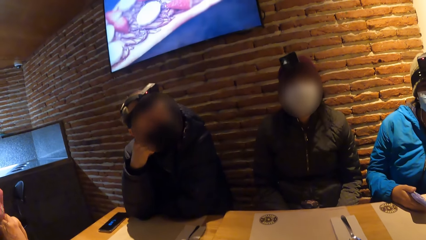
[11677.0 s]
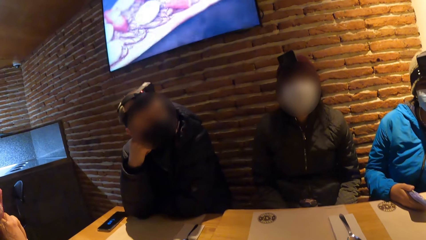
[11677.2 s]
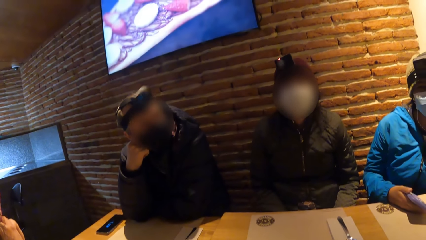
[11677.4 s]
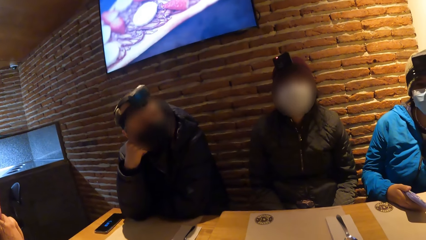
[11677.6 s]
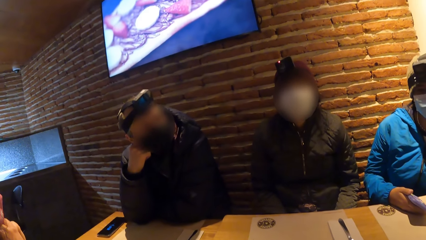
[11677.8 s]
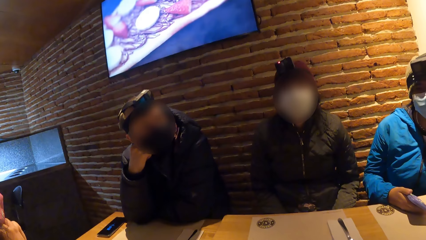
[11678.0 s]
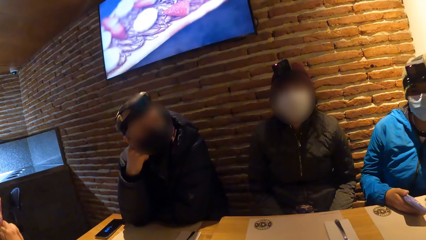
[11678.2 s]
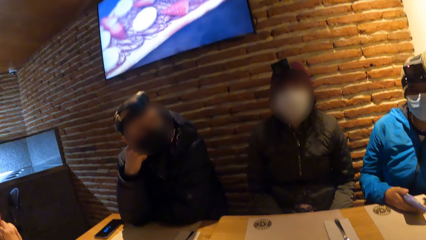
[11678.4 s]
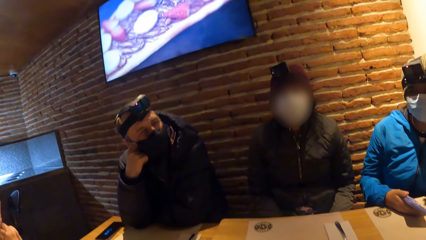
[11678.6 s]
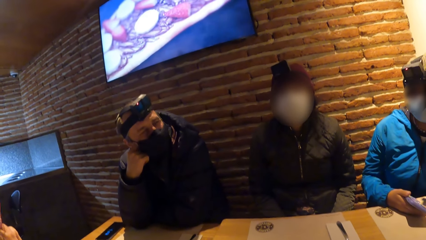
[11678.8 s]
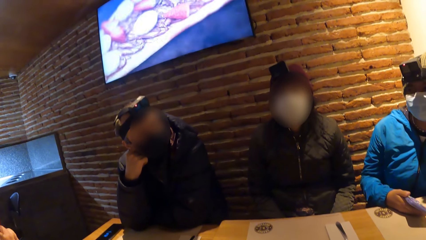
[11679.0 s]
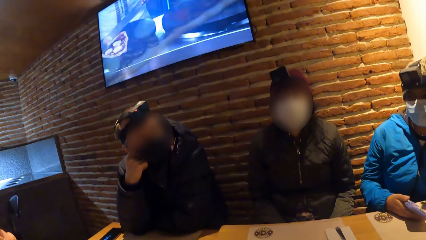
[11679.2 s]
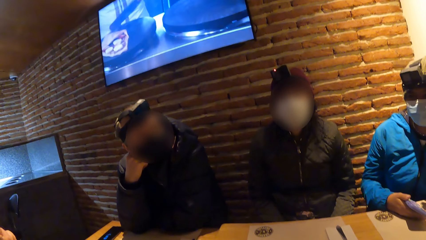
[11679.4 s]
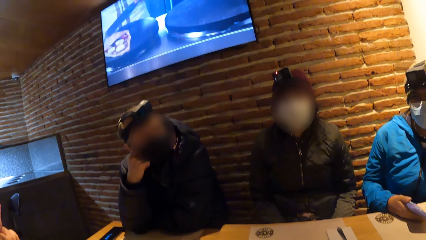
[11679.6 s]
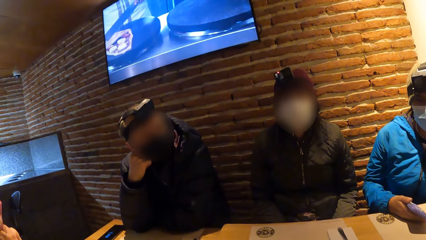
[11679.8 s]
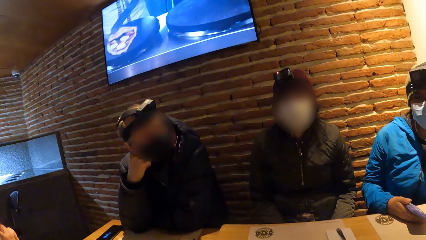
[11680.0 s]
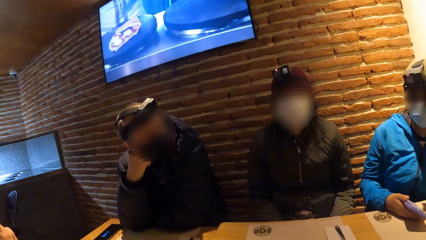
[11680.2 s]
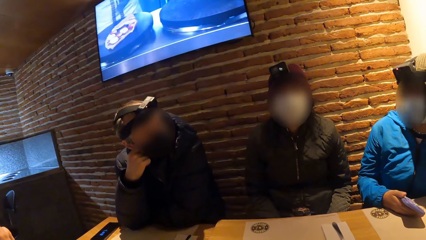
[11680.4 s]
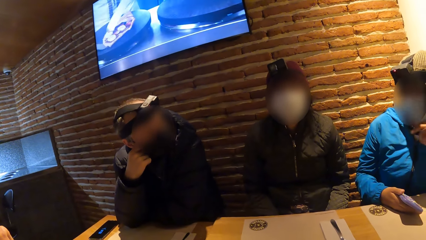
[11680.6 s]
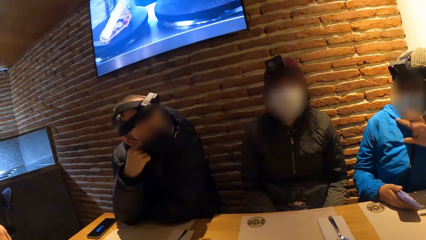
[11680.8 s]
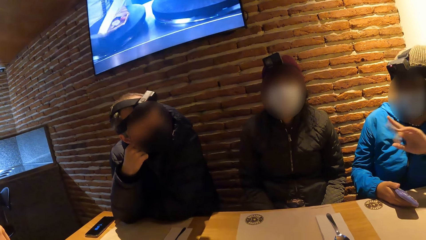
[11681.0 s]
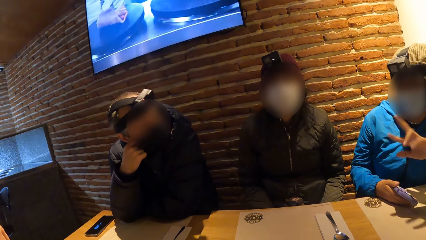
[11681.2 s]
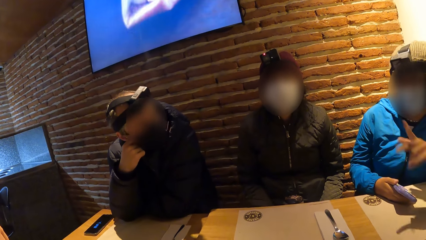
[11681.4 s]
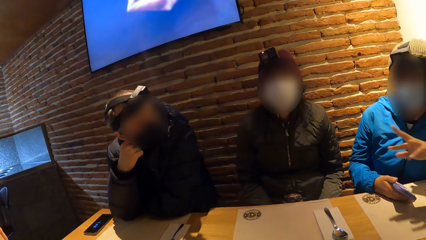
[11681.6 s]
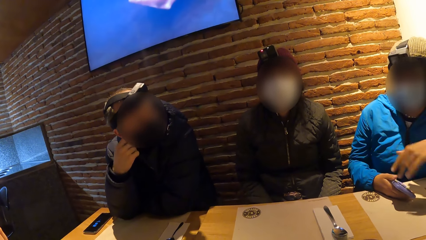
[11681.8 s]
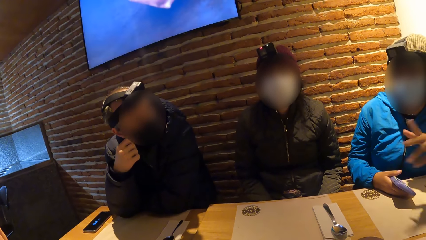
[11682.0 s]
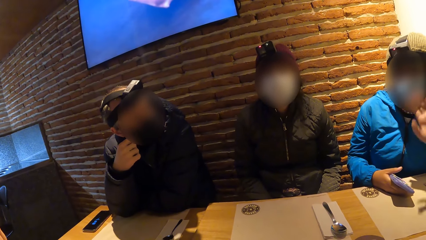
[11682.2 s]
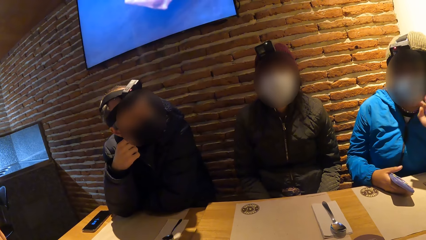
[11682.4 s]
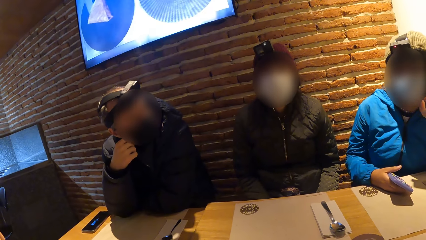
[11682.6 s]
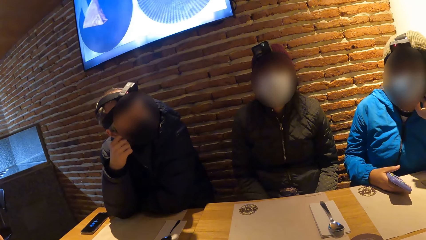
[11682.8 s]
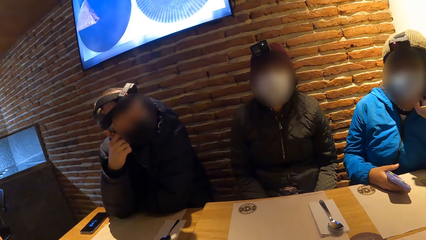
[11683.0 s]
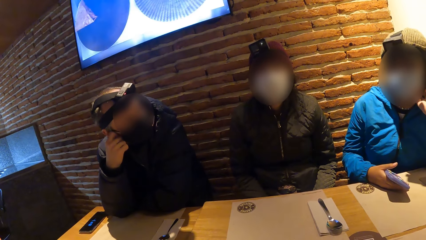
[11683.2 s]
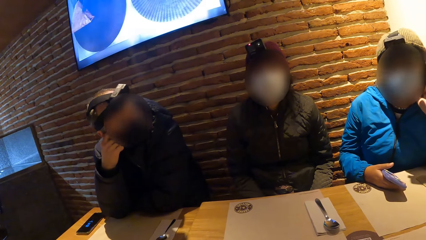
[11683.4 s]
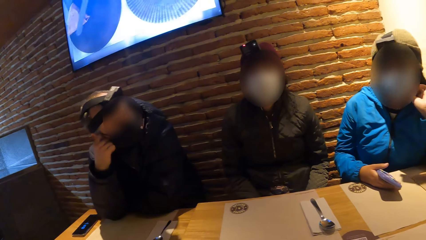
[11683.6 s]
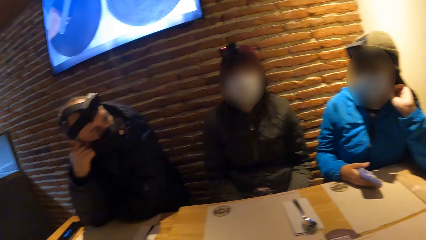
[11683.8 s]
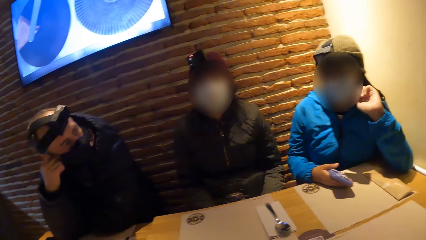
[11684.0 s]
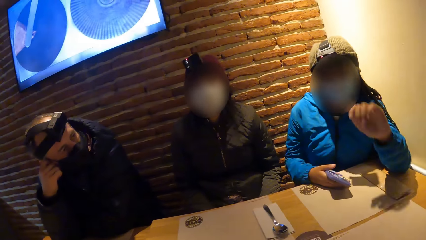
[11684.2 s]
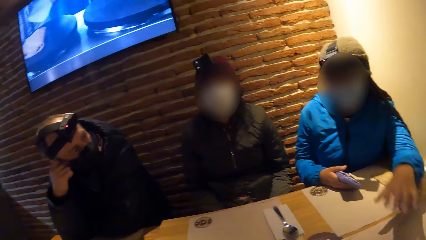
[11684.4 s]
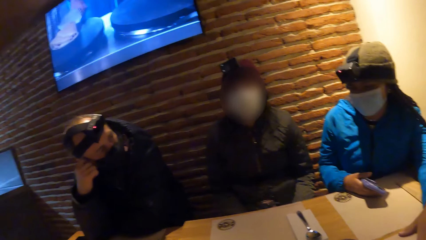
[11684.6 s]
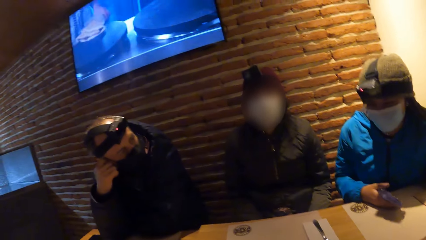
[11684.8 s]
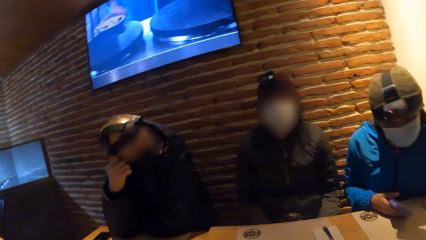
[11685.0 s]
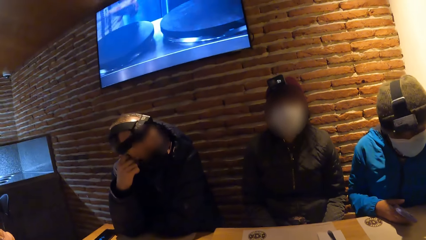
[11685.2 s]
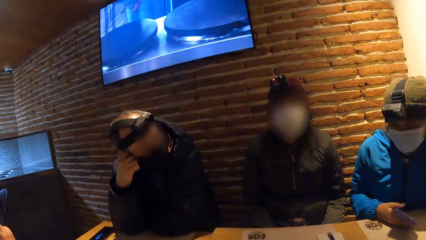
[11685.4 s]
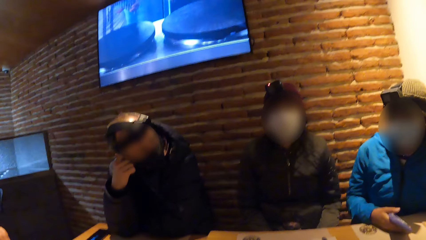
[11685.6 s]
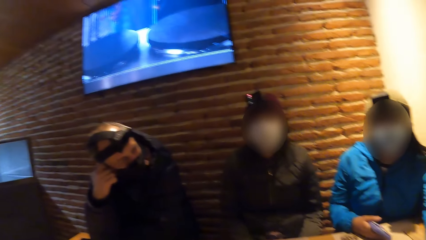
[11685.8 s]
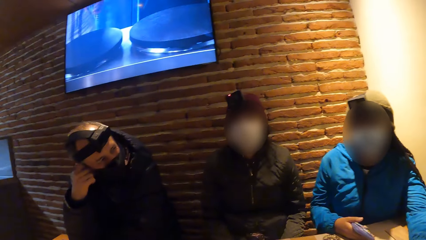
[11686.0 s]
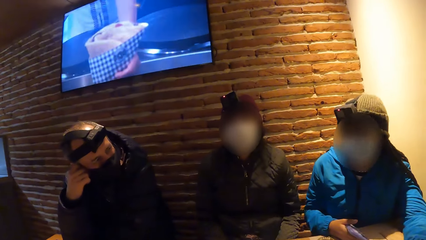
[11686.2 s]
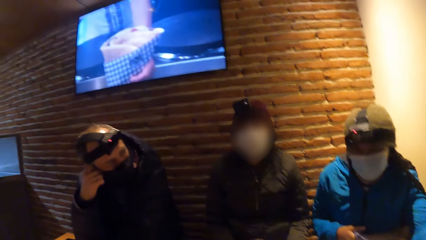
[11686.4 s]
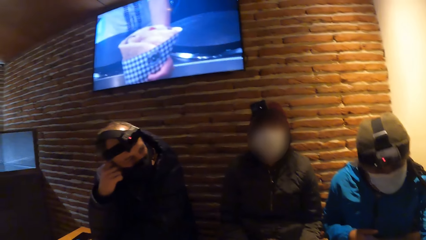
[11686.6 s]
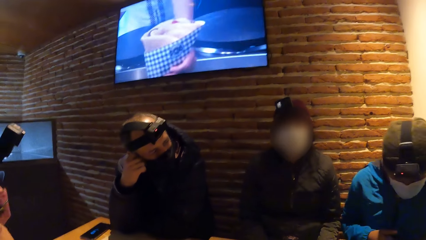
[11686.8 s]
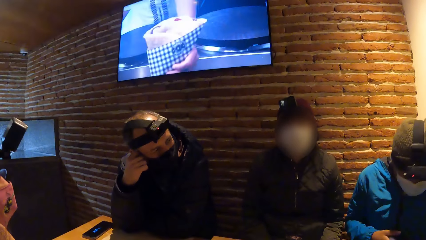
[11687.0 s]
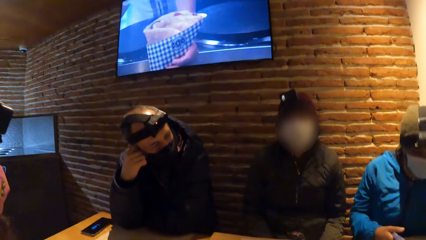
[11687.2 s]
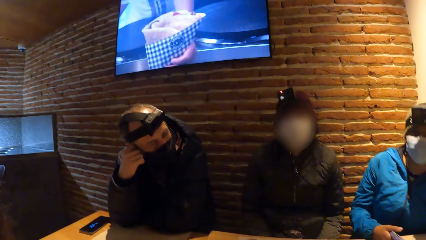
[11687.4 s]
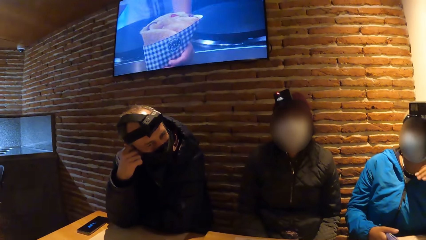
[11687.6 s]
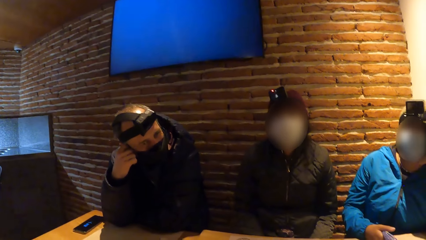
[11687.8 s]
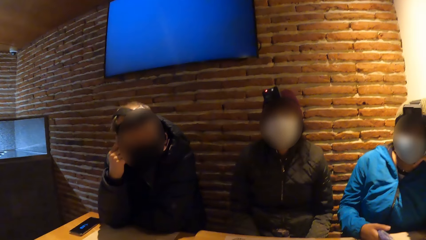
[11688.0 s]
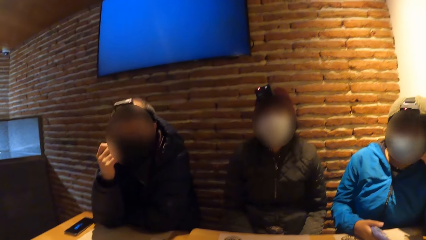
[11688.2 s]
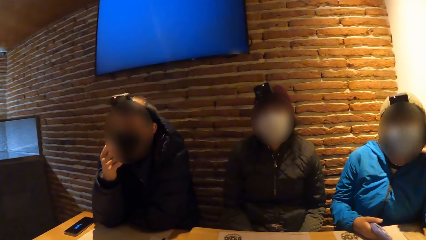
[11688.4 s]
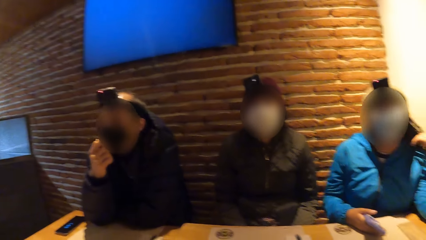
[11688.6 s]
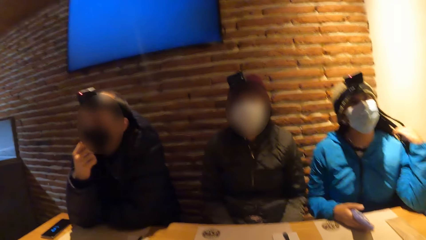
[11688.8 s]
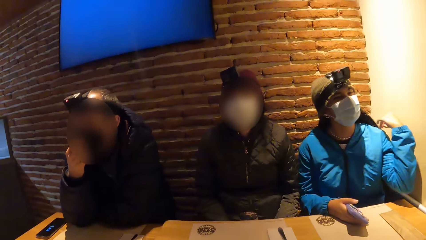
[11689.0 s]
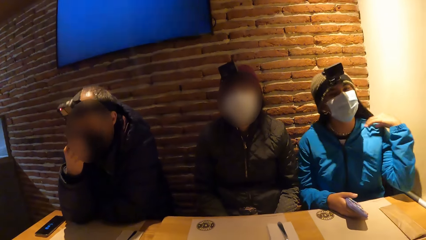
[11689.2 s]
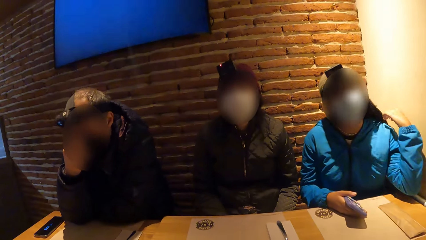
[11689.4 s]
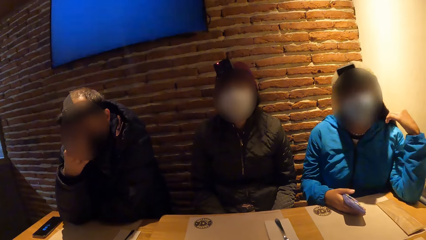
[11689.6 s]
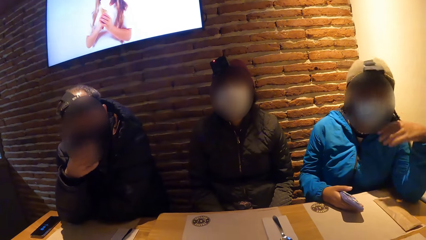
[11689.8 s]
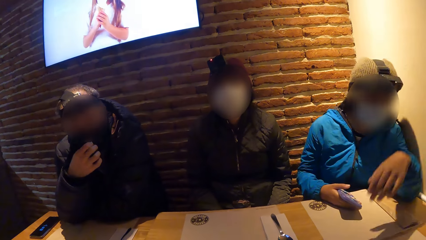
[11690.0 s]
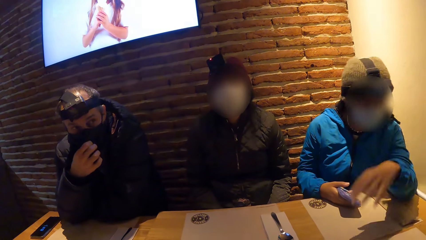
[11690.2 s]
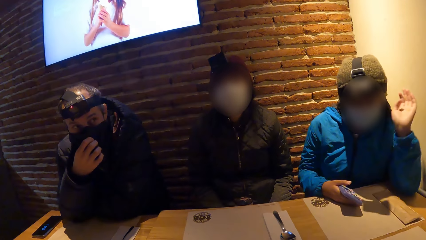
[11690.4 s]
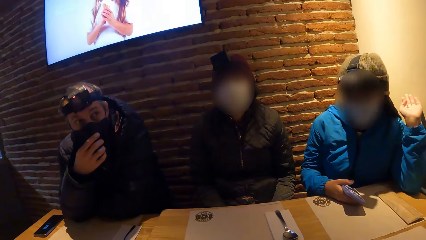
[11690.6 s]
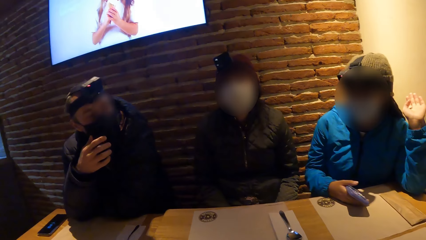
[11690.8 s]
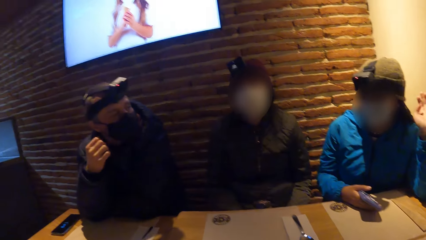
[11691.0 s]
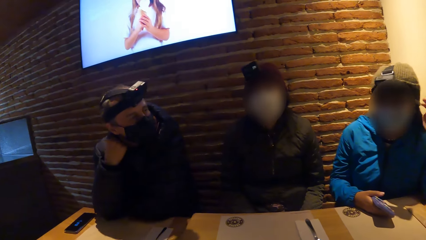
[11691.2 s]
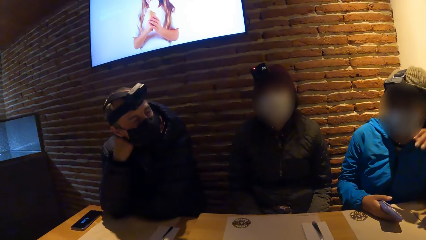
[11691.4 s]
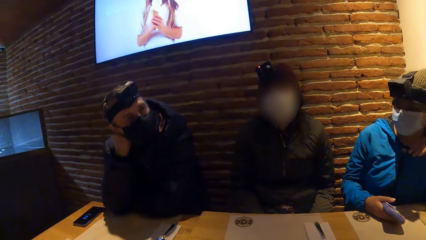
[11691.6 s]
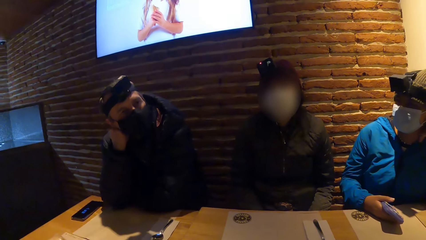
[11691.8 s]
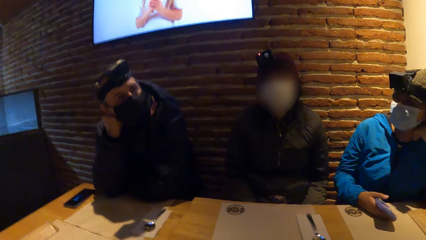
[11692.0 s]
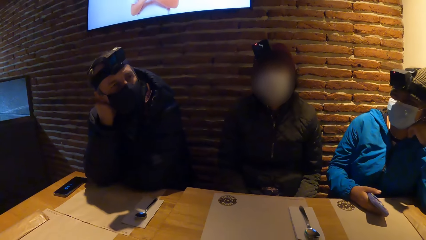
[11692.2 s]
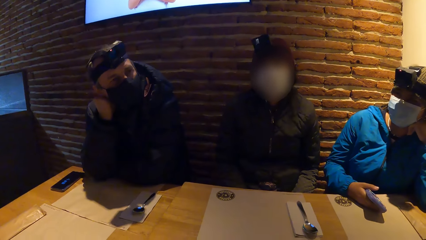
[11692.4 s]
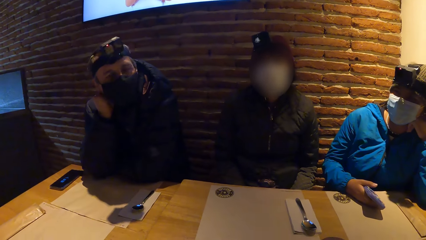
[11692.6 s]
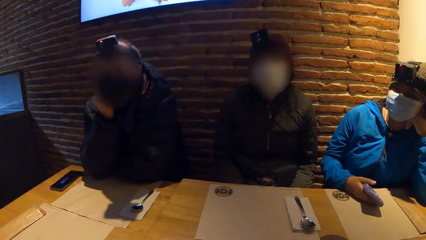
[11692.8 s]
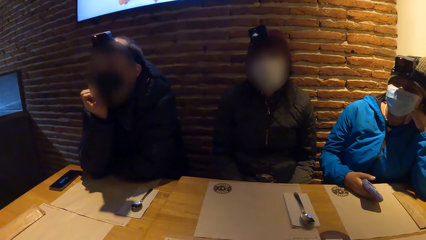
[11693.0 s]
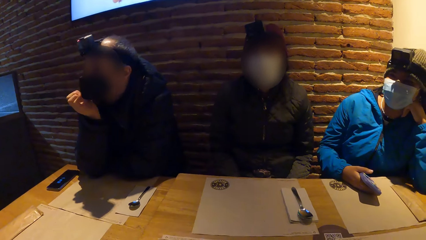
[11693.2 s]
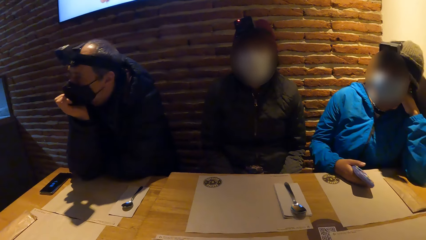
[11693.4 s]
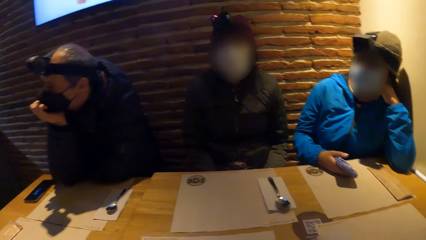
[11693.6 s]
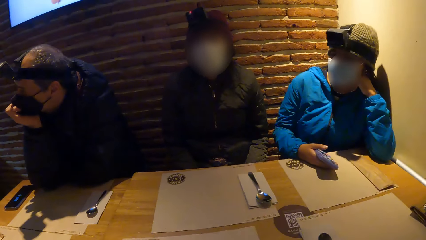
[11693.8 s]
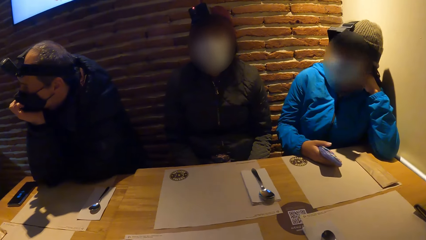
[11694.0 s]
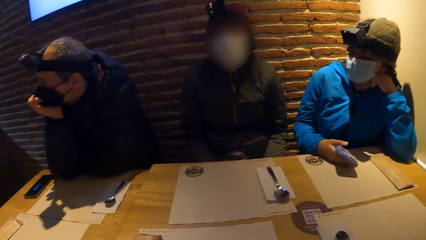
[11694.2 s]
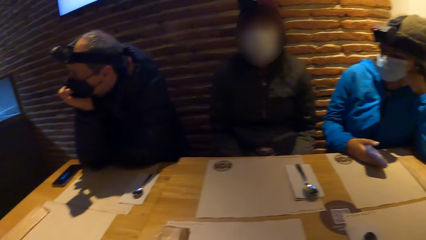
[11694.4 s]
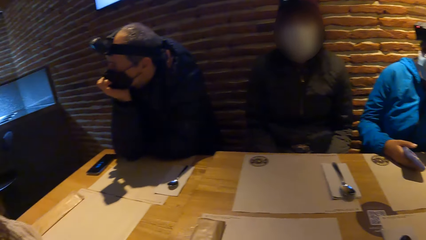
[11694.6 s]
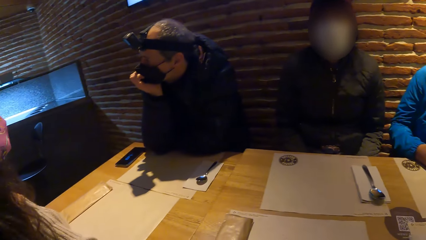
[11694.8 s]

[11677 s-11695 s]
A woman moves the hand over the table. She rests her left hand on the table. She moves the head towards the table. A man adjusts the nose mask on his face with his right hand on the table. The woman touches her shoulder with her left hand on the table. She moves the hand on the hair and moves the hand up. The man moves the hand on the chin.
